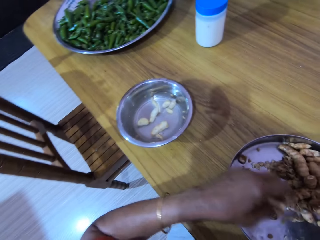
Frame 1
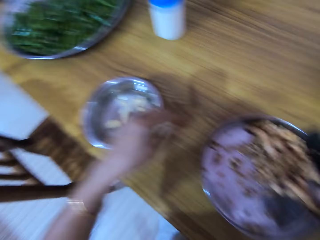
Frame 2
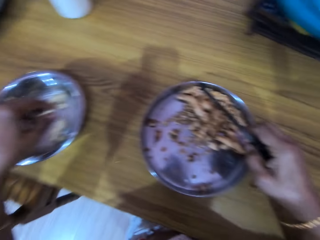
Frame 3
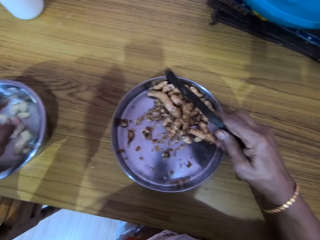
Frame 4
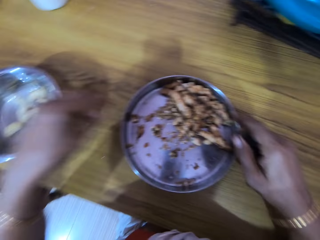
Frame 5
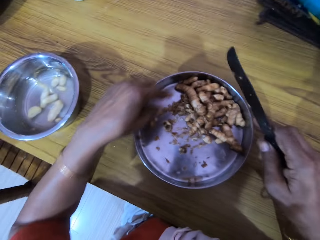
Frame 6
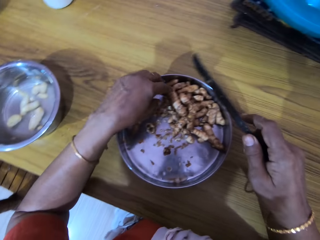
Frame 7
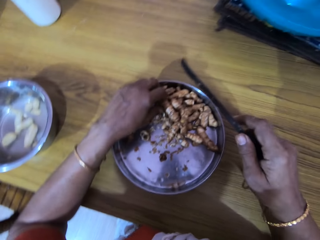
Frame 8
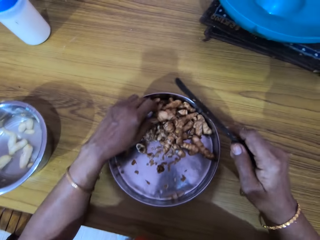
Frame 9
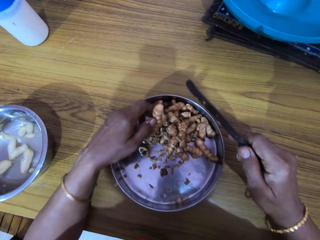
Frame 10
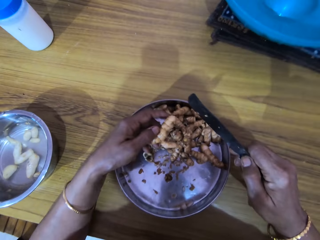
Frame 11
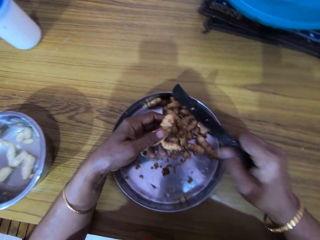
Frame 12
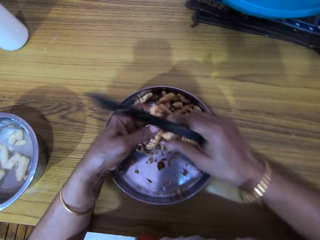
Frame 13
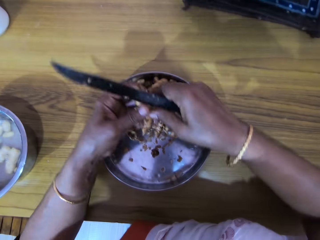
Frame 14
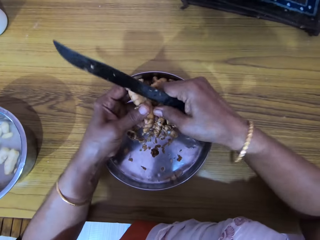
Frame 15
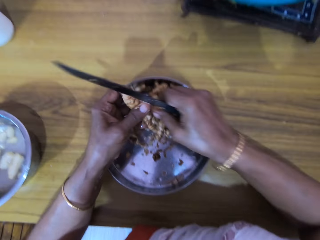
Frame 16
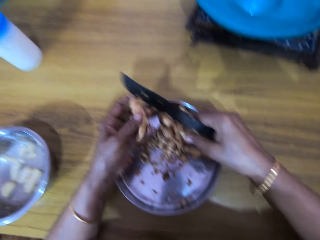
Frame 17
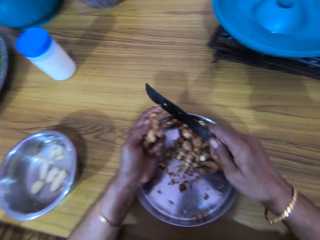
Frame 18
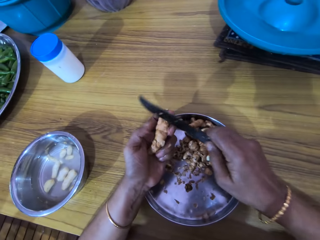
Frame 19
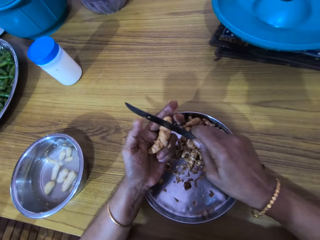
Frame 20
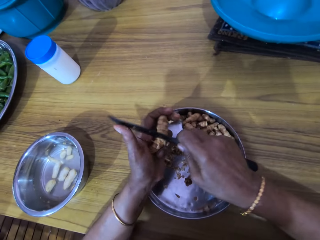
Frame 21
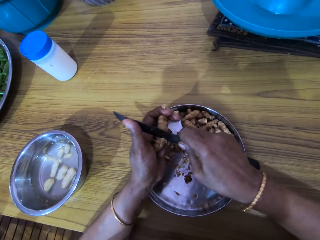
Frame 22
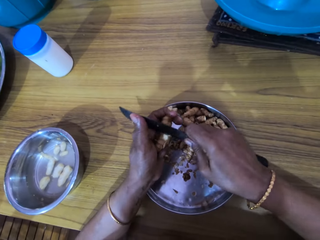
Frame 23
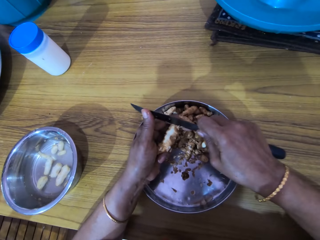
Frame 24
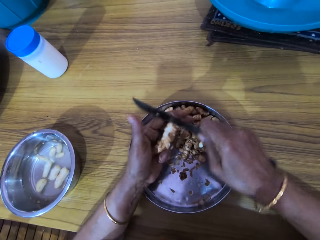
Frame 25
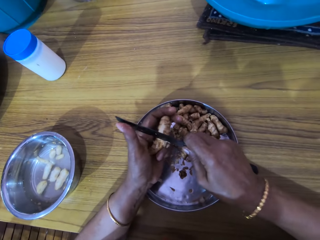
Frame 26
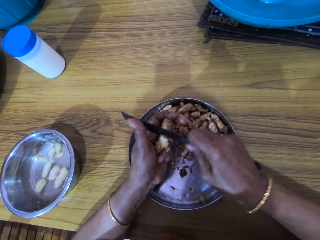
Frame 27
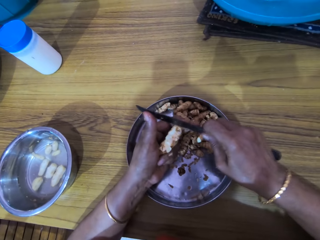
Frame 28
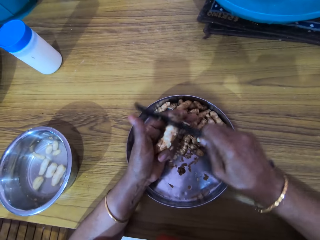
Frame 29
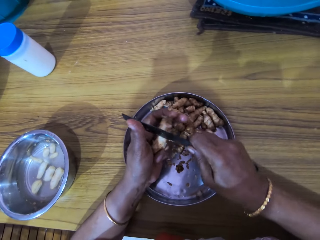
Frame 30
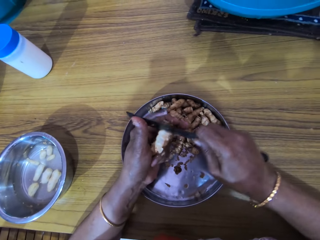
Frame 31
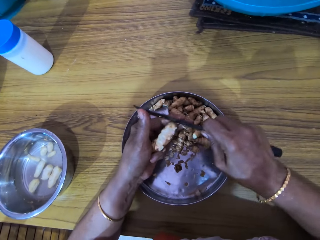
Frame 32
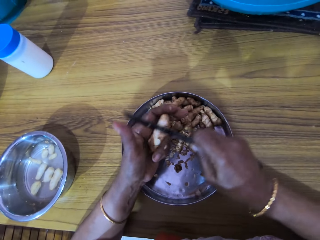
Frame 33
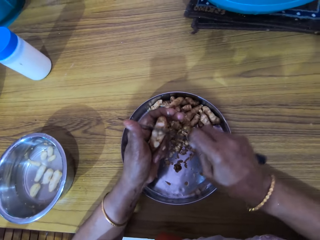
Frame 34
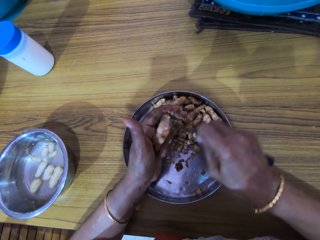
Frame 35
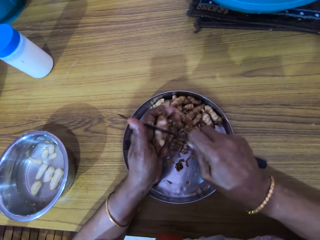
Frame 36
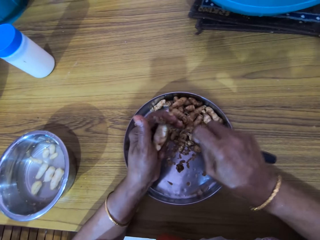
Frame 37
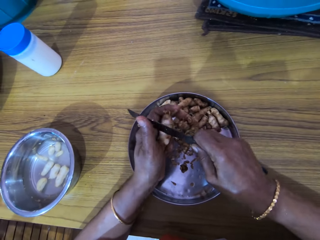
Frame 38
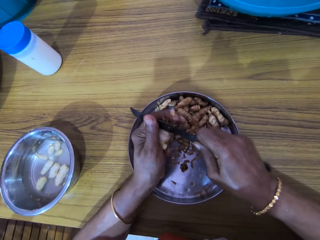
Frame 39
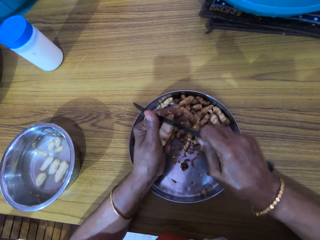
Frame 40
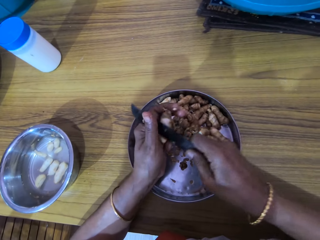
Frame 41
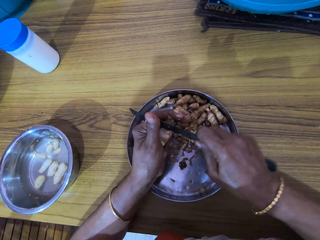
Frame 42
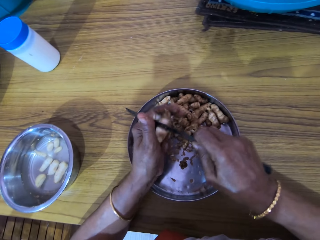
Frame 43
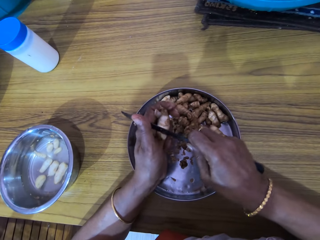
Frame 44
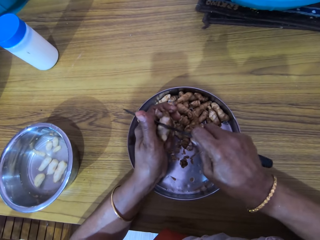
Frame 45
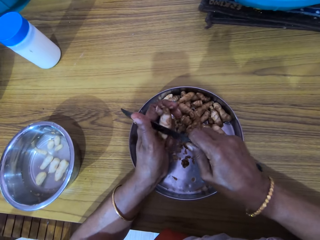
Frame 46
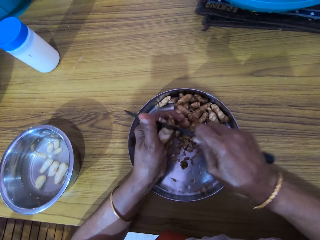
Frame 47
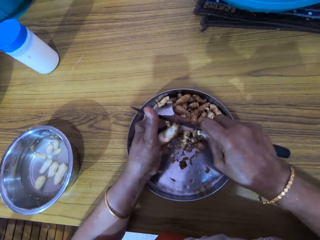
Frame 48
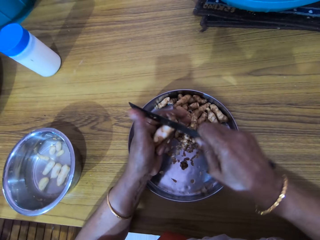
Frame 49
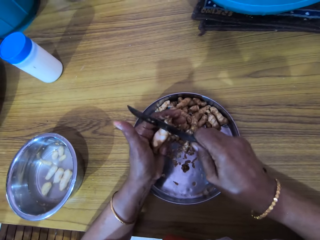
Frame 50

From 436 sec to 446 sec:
The camera wearer drops the ginger in the bowl of water with her left hand. She picks a ginger from the bowl with her left hand. She cuts the ginger with her right hand. She peels the ginger with the knife in her right hand.

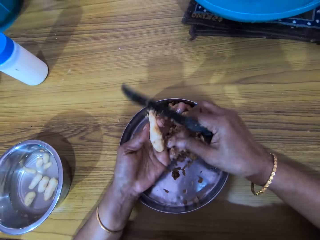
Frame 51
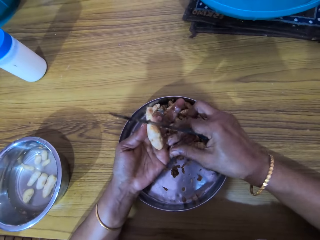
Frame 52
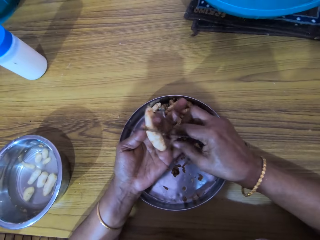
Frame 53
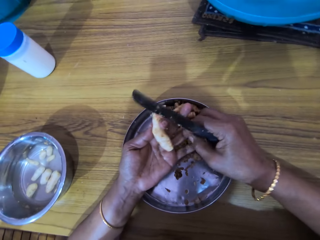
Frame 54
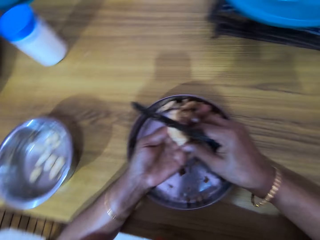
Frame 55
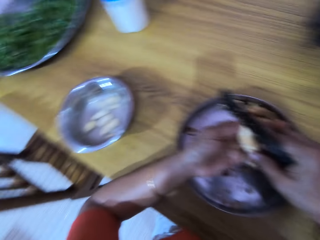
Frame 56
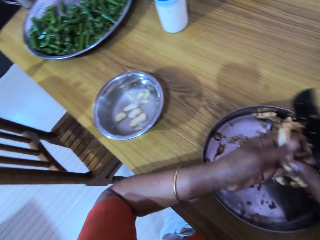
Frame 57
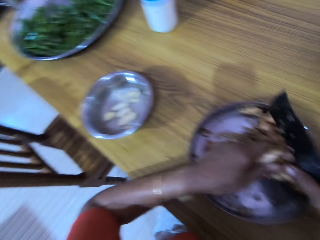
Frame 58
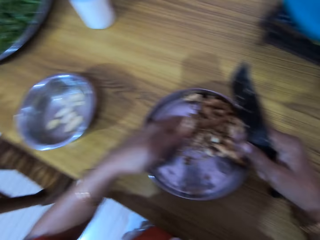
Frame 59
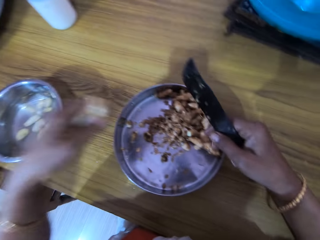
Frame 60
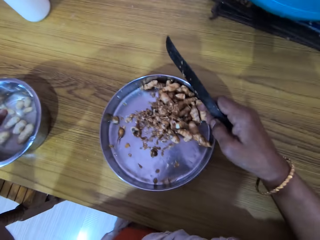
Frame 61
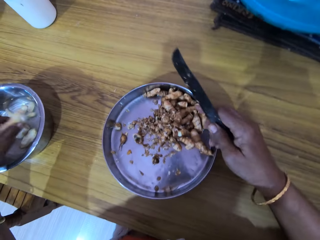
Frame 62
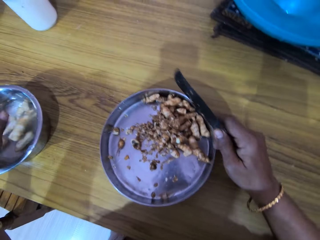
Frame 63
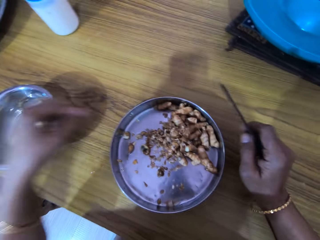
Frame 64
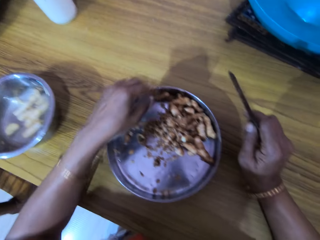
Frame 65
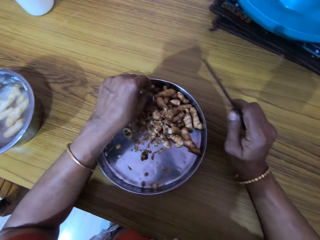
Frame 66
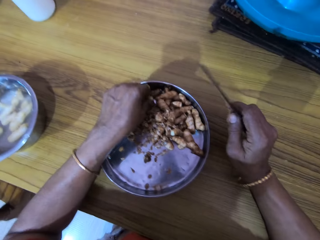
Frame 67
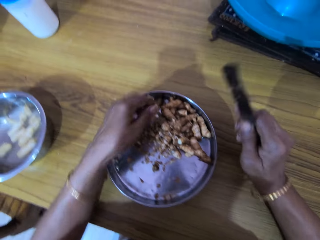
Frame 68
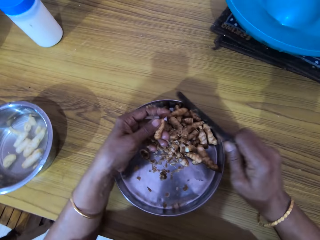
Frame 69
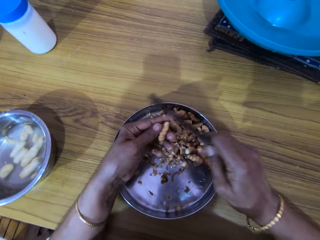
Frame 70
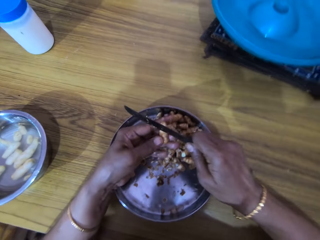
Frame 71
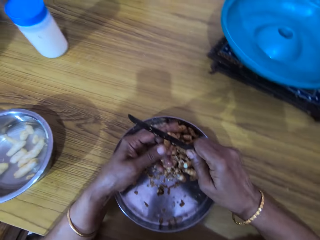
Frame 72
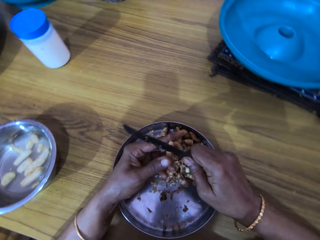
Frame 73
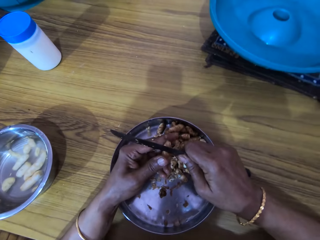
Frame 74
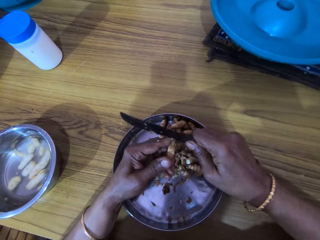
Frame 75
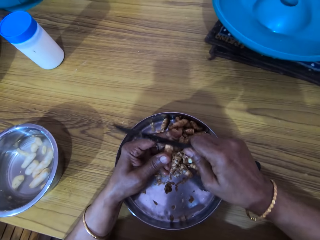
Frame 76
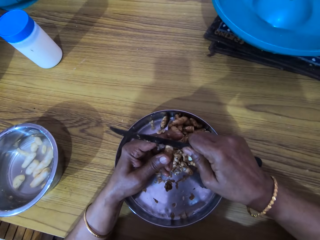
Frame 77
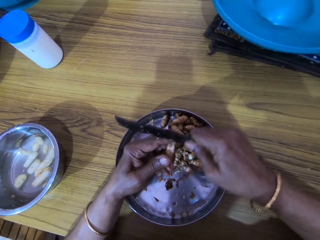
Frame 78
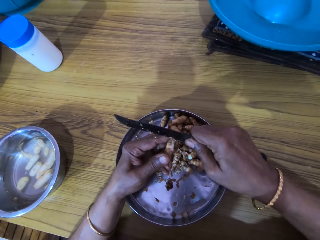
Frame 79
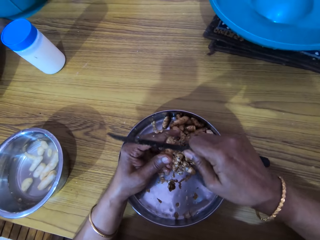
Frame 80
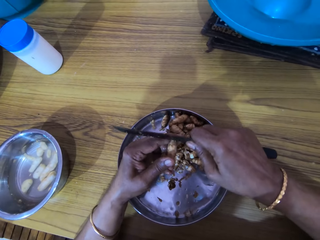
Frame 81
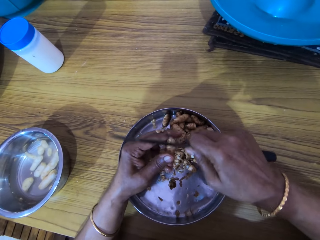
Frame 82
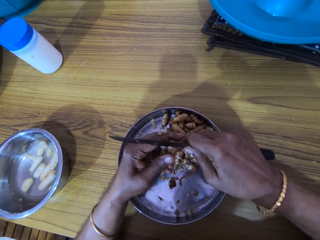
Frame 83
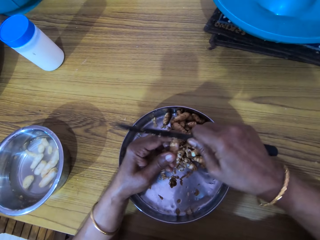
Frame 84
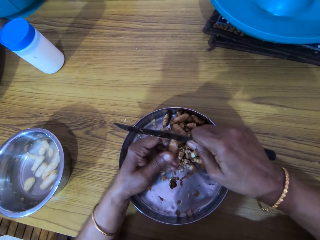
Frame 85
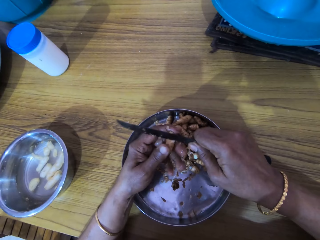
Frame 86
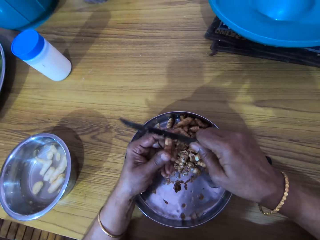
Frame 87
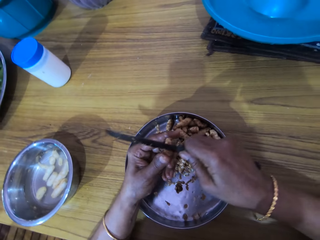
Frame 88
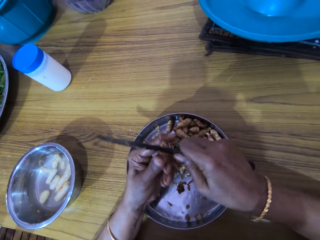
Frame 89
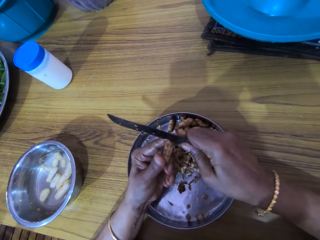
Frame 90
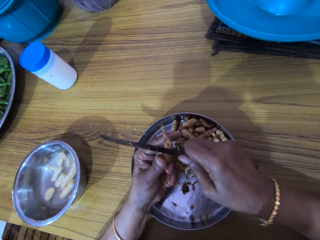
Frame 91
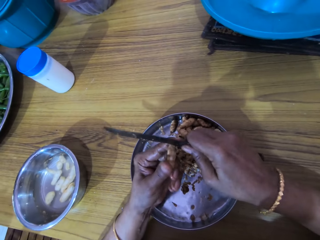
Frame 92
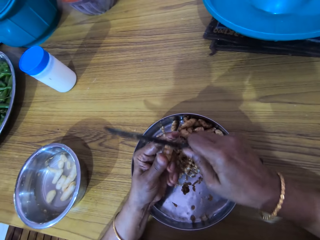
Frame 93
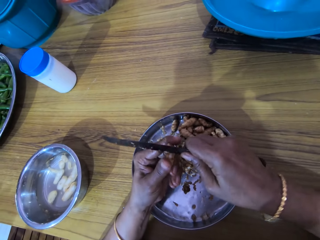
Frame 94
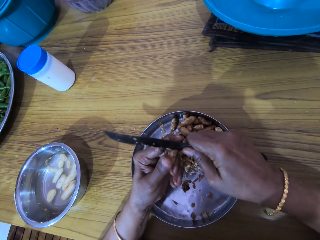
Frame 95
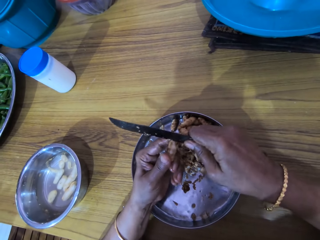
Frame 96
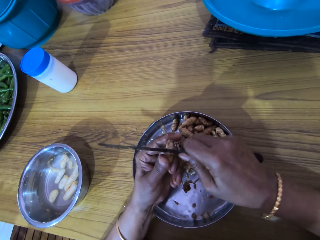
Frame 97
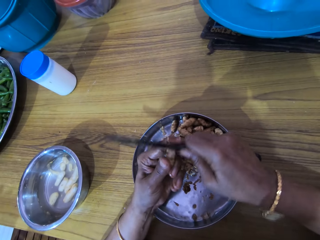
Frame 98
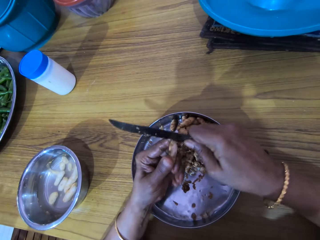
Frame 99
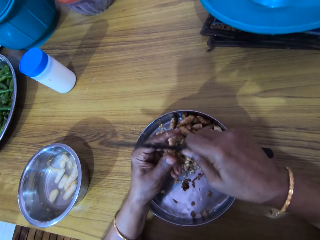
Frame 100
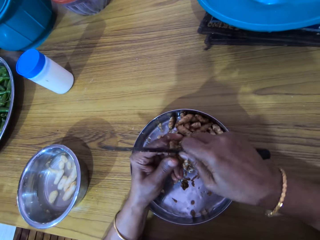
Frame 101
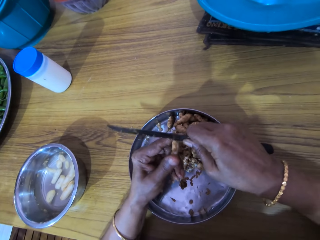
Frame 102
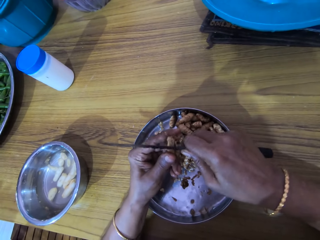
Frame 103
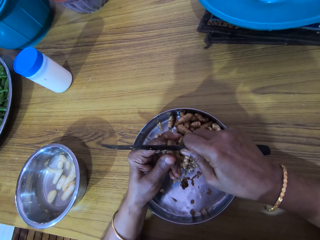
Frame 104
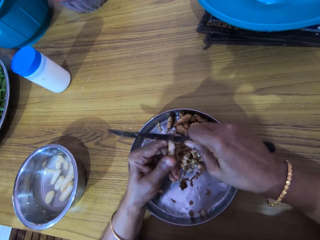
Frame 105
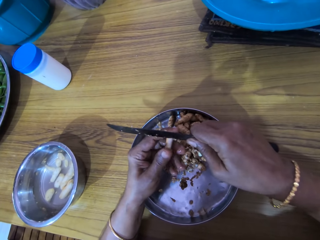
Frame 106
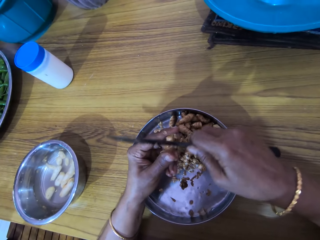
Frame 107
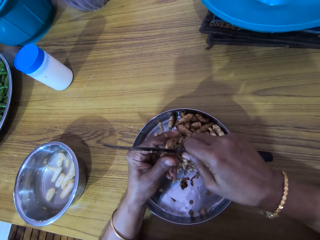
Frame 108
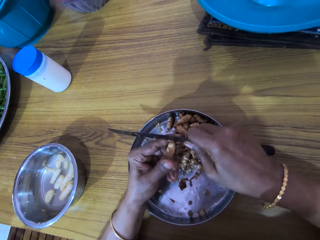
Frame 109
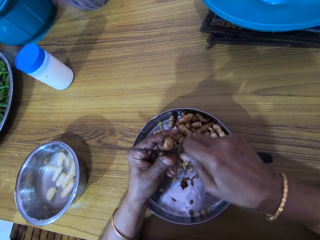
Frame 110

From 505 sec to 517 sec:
The camera wearer drops the ginger in the plate or bowl of water with her left hand. She picks a ginger from the bowl with her left hand. She peels the ginger with the knife in her right hand. The woman converses with the camera wearer.
